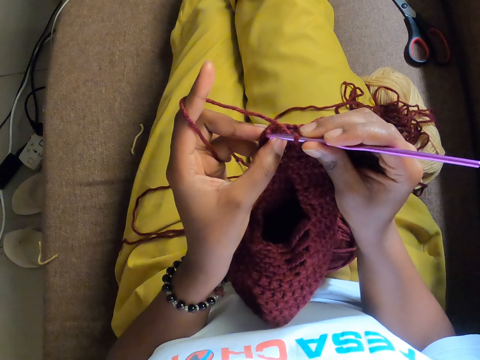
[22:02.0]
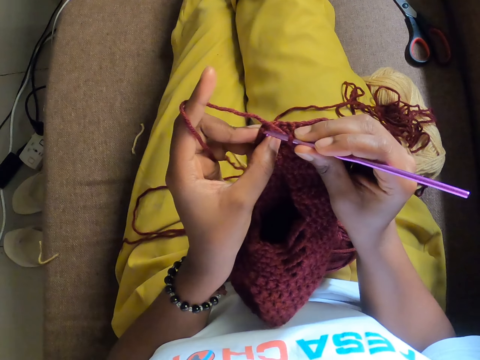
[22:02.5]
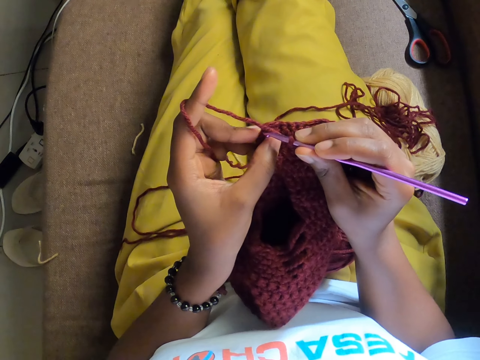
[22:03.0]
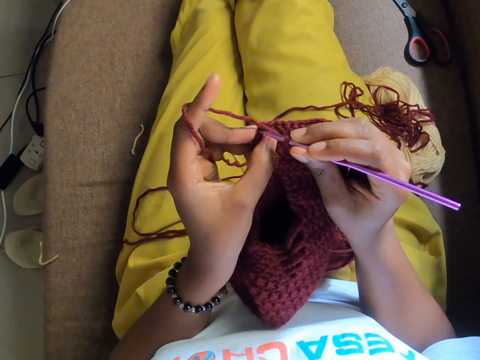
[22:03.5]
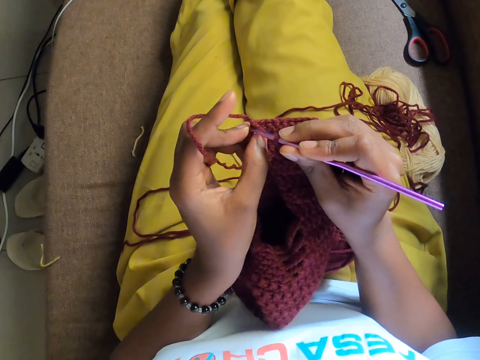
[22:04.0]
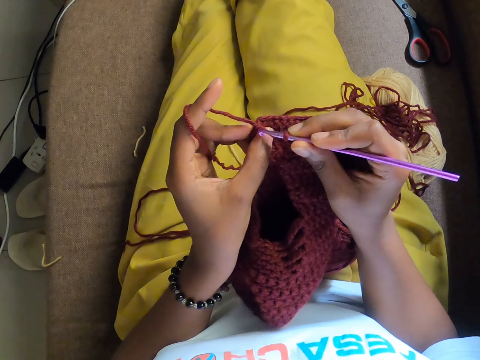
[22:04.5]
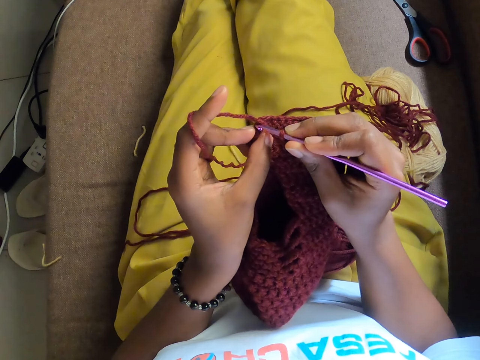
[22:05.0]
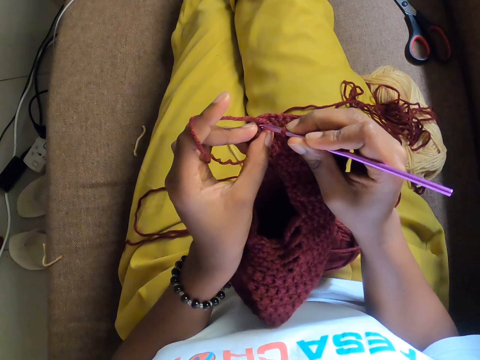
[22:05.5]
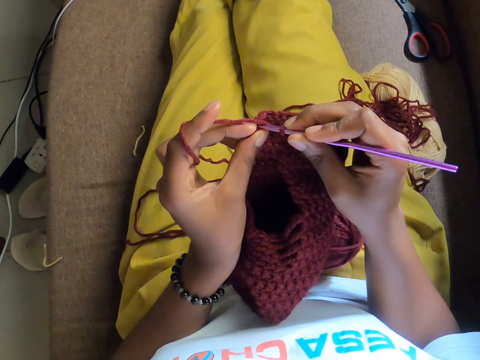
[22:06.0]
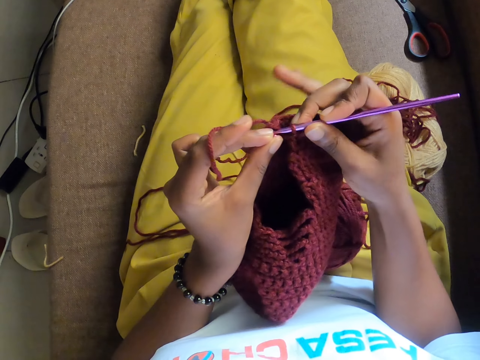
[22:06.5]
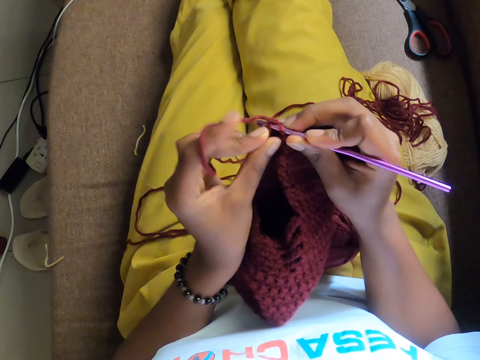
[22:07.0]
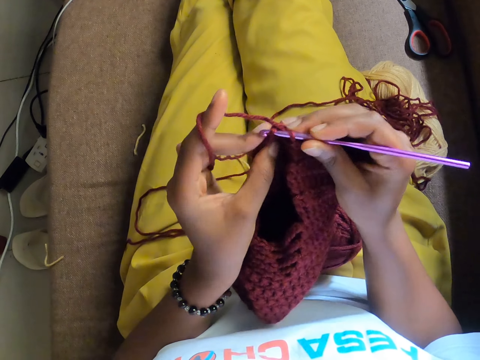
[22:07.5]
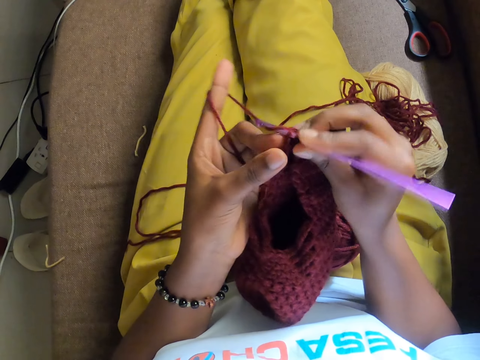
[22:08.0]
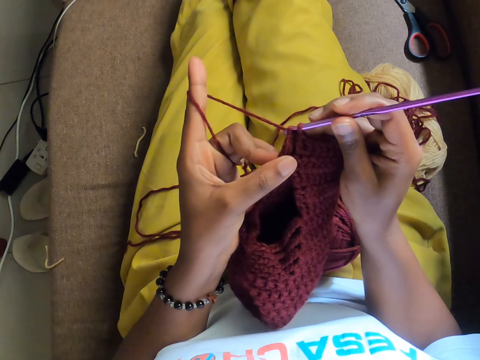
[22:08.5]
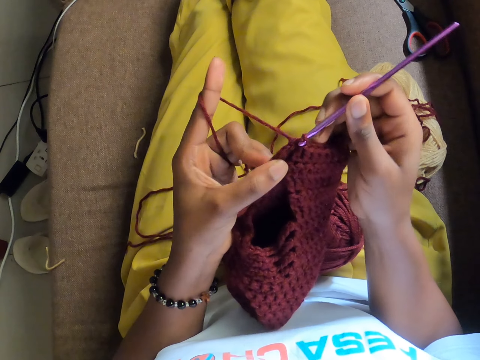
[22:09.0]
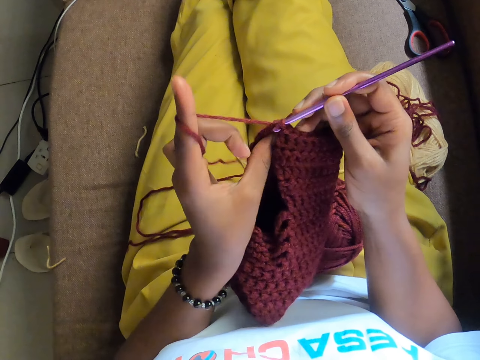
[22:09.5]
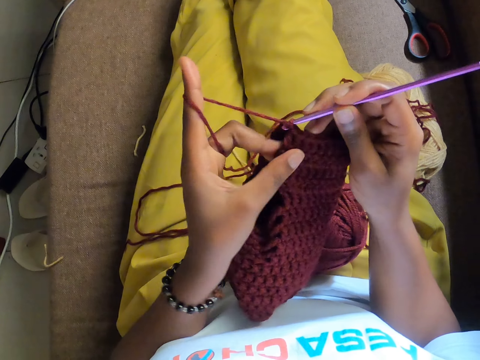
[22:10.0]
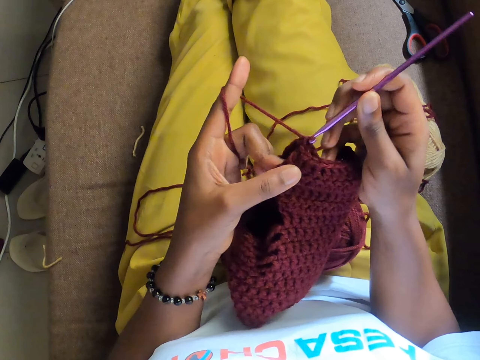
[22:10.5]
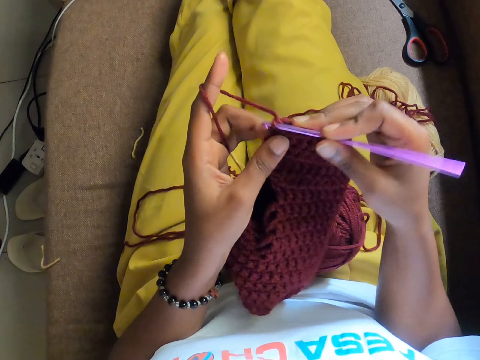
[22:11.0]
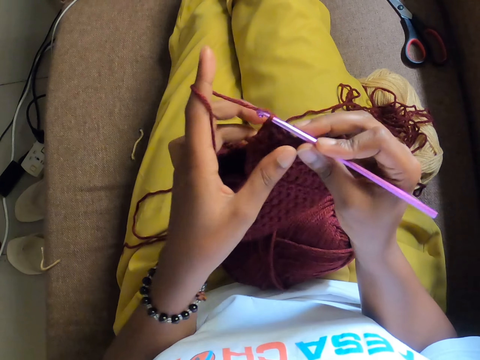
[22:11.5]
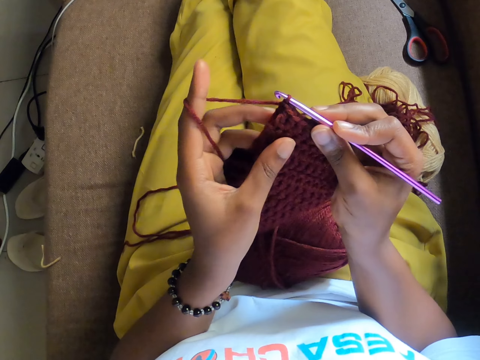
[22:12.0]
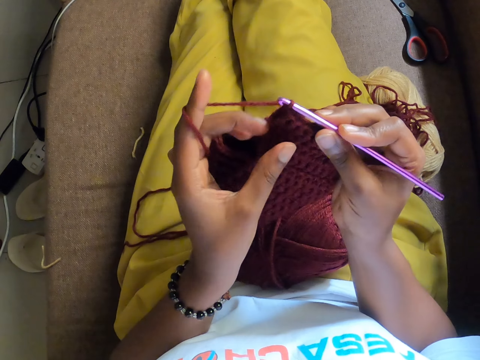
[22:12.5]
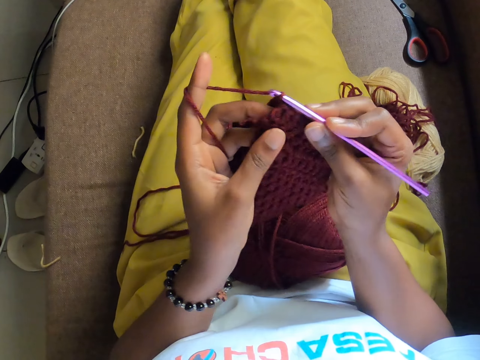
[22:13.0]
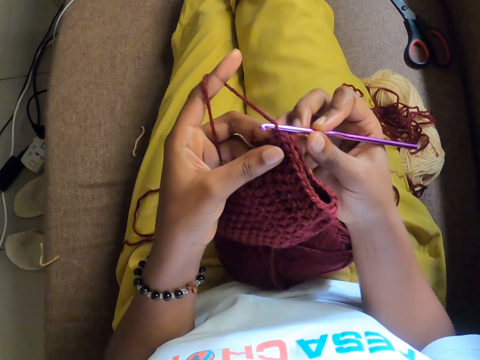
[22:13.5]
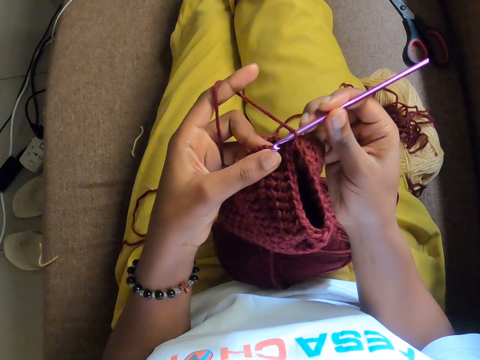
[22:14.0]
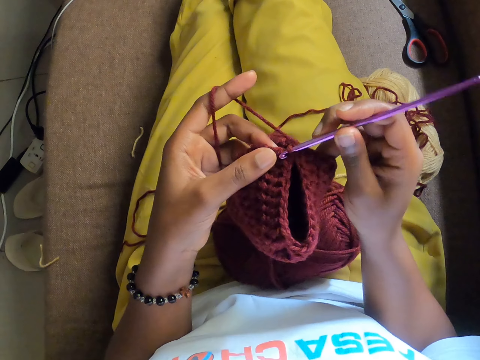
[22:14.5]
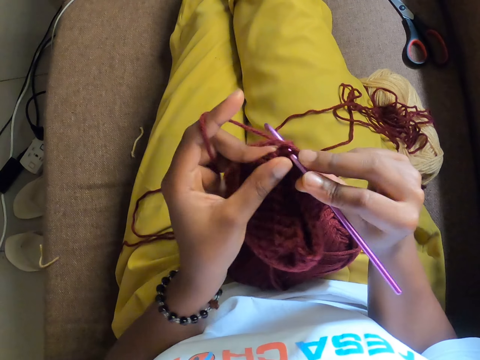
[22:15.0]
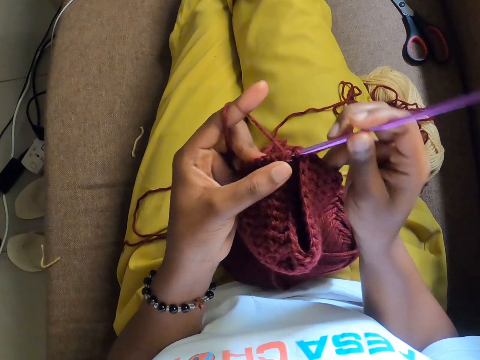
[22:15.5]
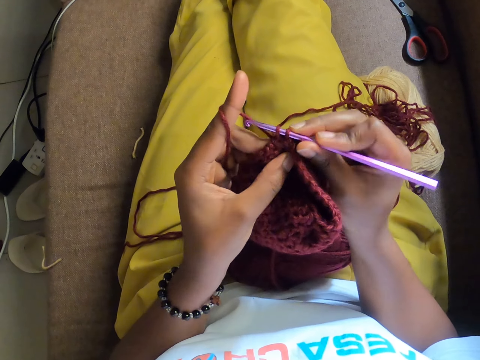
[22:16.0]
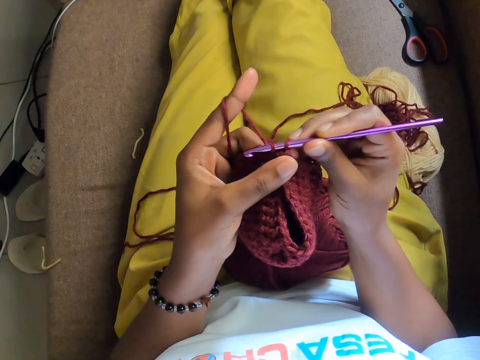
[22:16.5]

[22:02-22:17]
The camera wearer inserts the knitting hook in the crochet.

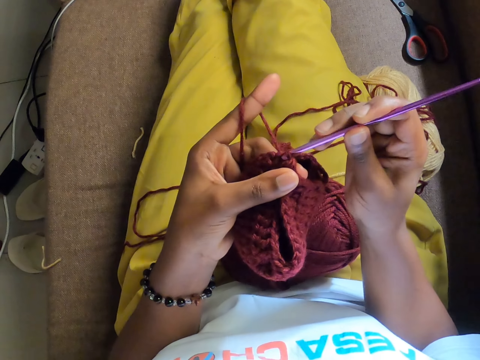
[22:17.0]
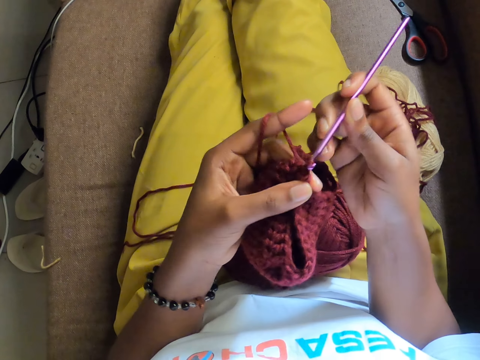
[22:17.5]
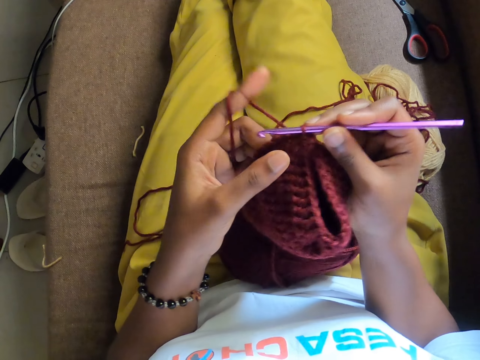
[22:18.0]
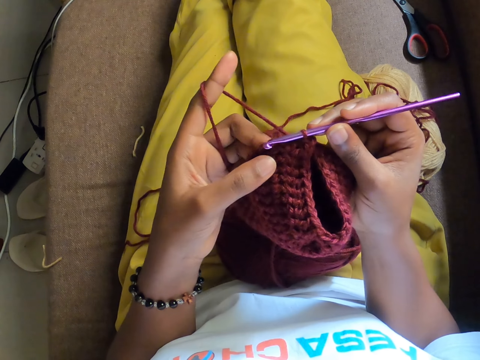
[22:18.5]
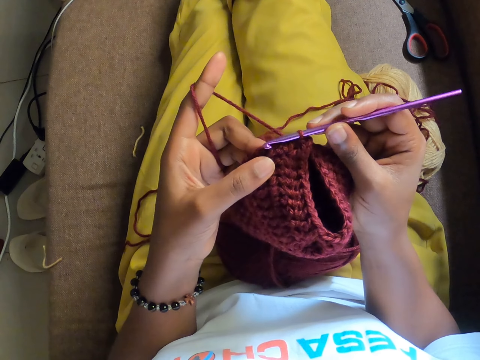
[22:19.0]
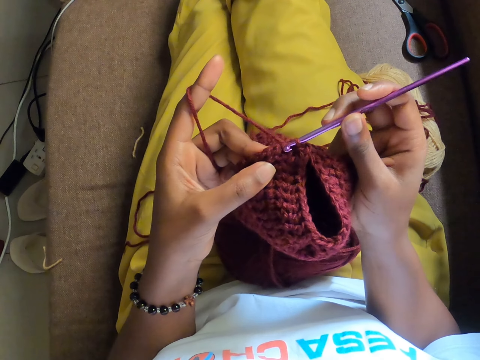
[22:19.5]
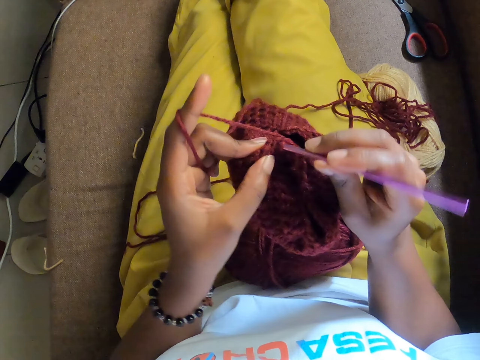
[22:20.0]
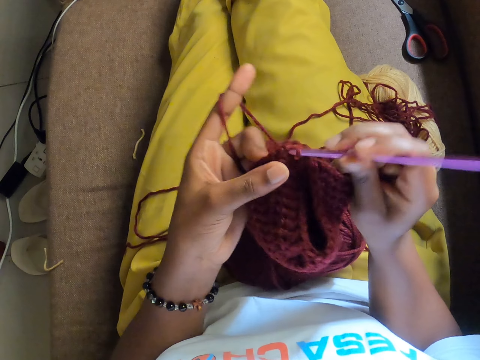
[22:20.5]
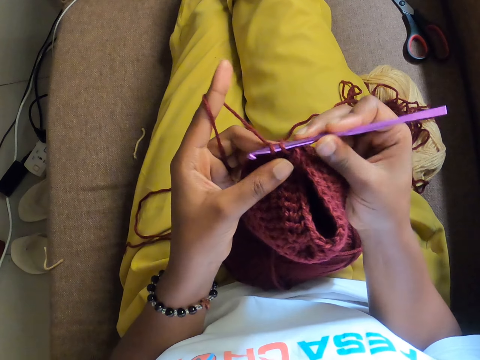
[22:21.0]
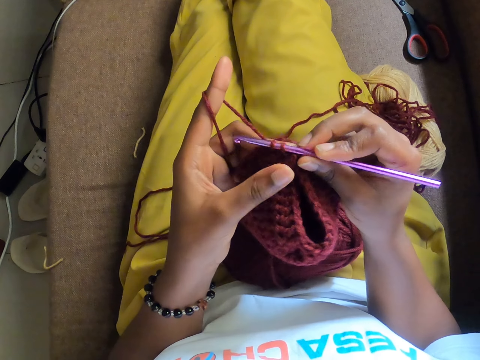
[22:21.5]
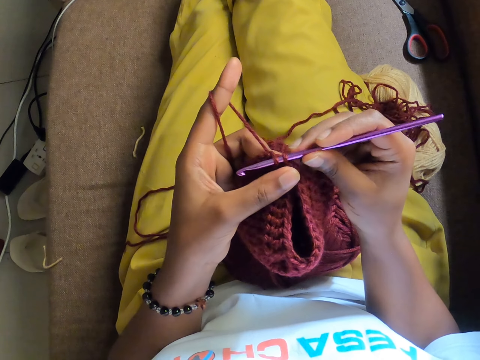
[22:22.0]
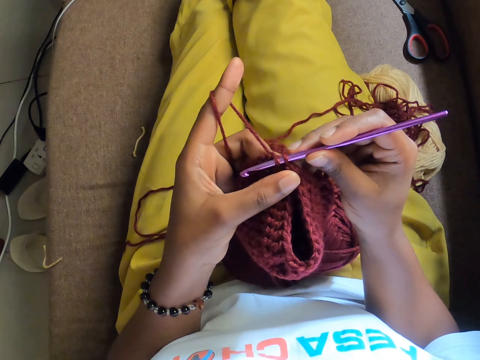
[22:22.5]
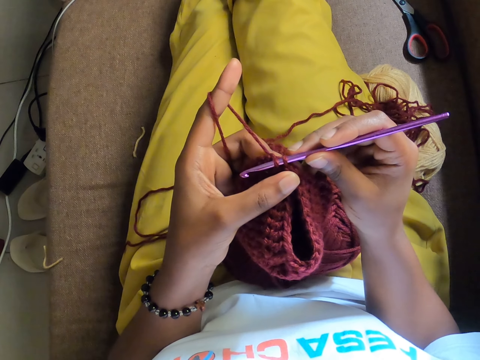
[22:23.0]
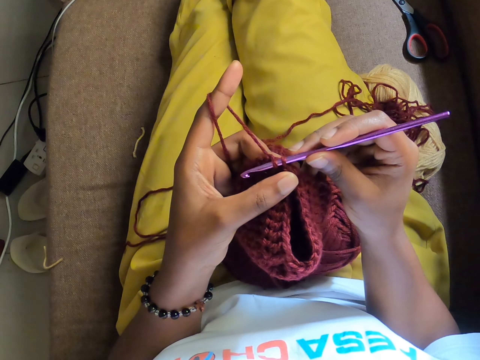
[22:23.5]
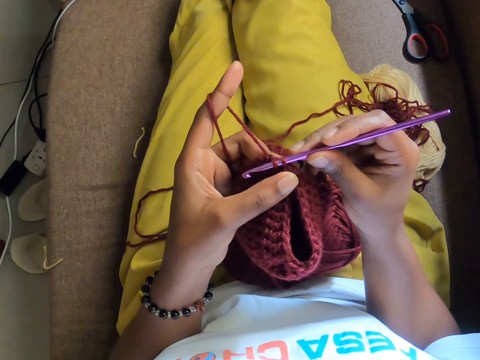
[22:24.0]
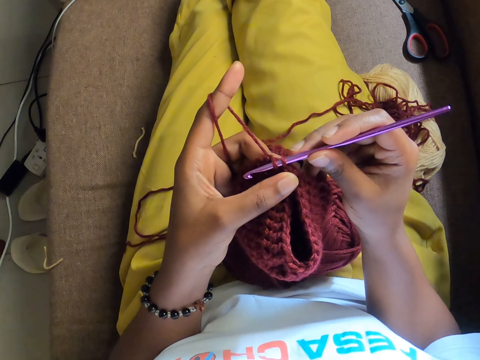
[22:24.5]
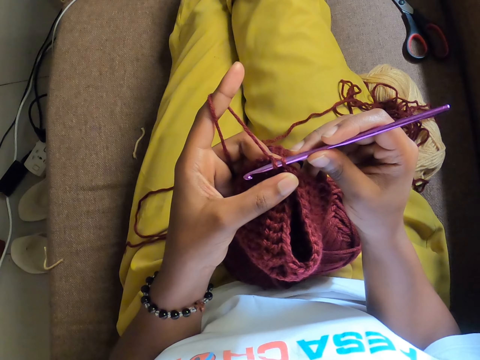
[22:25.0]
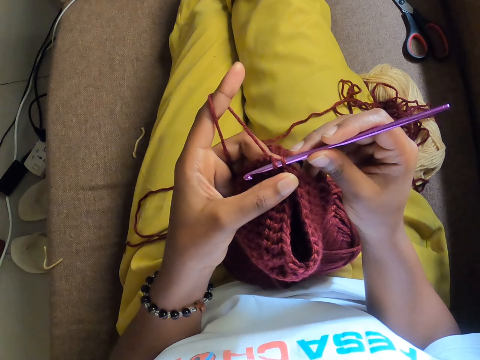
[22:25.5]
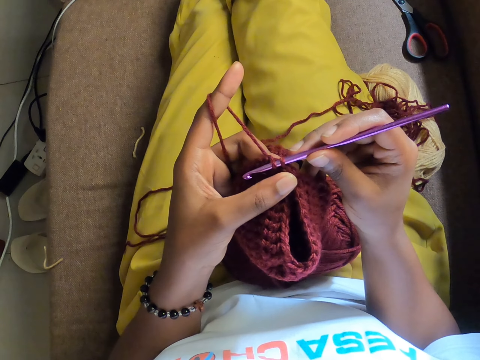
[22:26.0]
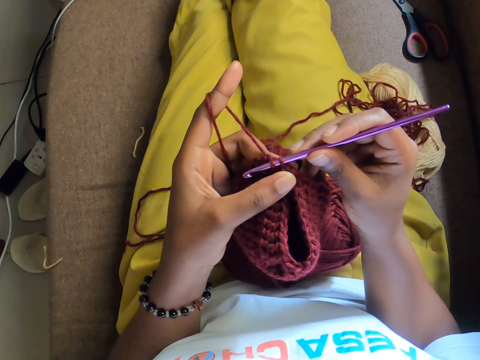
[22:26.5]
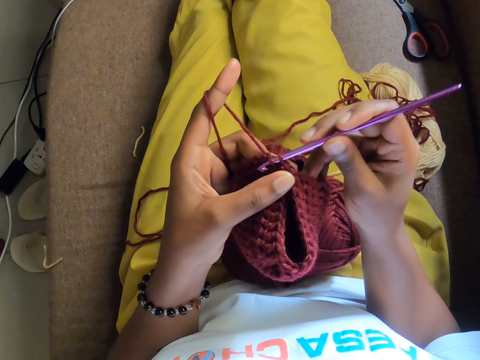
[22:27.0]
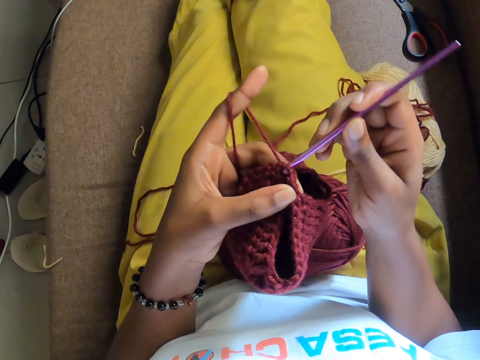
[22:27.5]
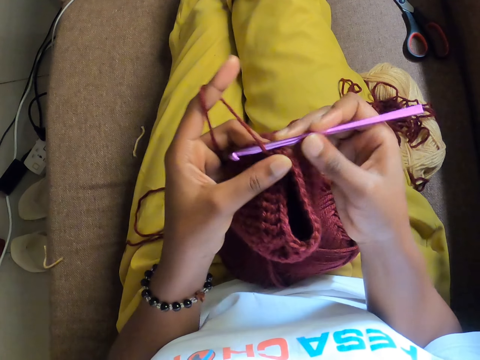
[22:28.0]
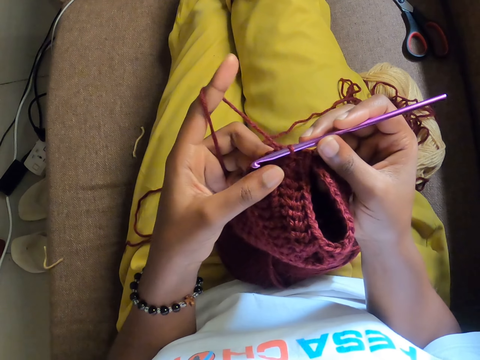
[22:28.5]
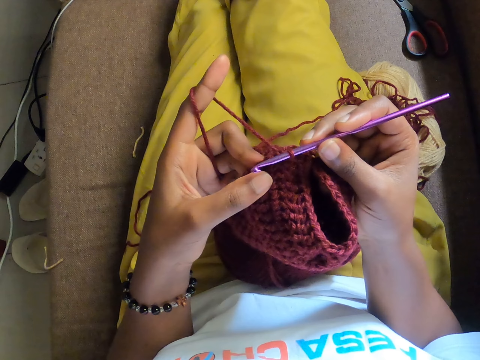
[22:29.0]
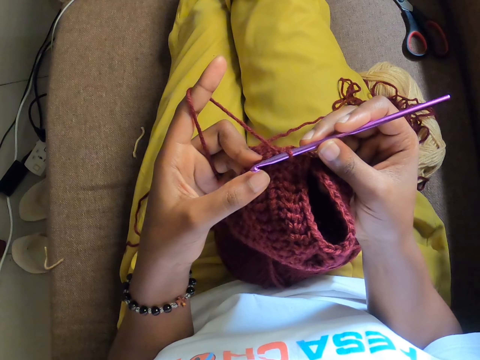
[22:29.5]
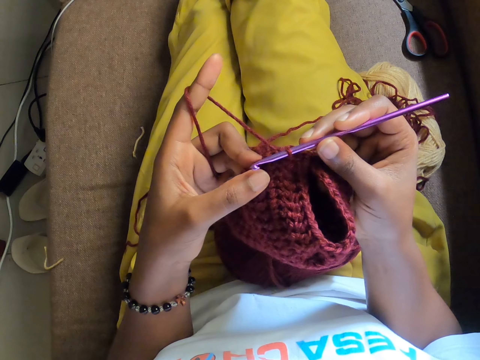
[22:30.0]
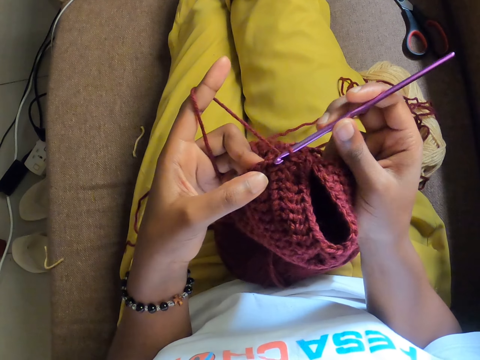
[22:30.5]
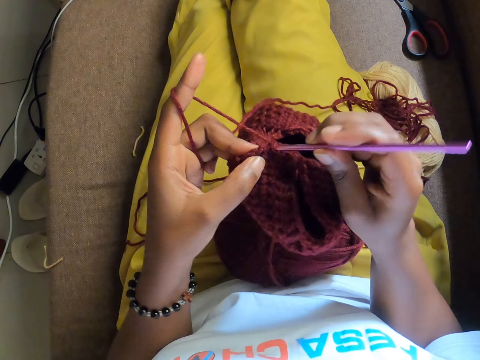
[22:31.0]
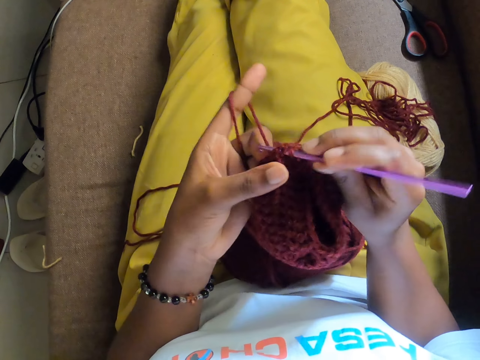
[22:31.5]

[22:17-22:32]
The camera wearer knits the crochet. They pause to knit.
